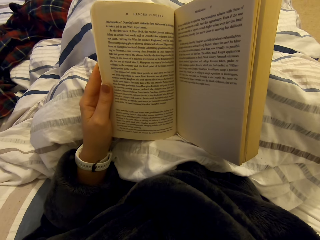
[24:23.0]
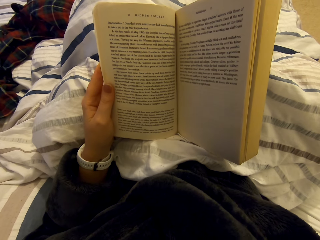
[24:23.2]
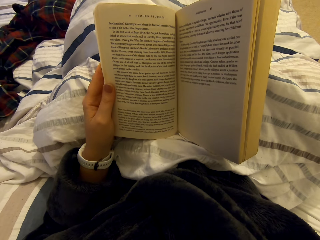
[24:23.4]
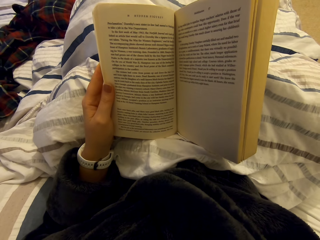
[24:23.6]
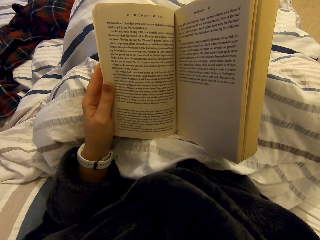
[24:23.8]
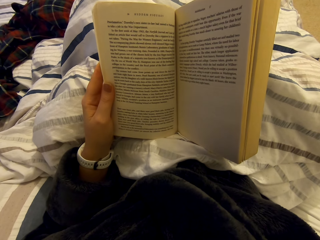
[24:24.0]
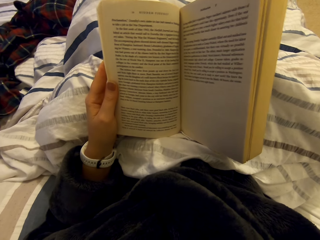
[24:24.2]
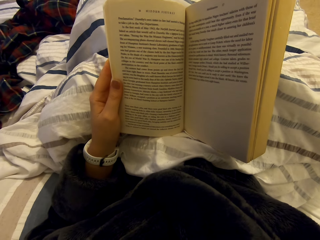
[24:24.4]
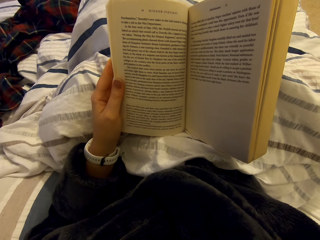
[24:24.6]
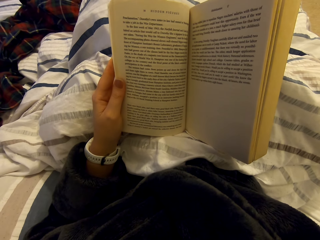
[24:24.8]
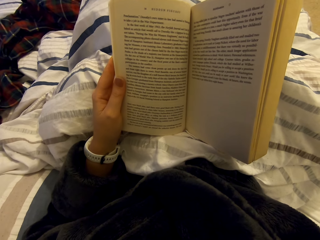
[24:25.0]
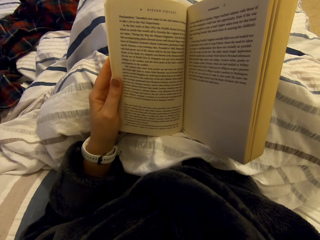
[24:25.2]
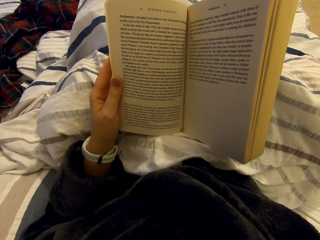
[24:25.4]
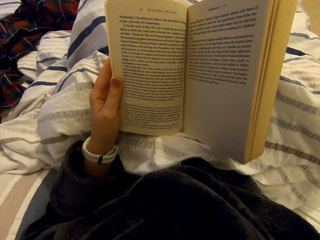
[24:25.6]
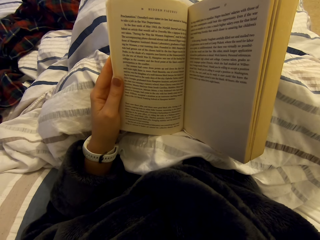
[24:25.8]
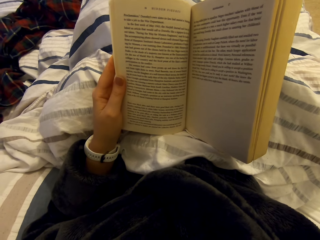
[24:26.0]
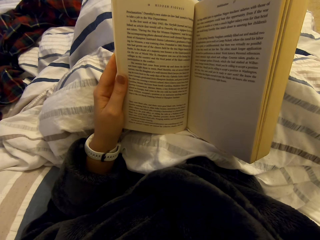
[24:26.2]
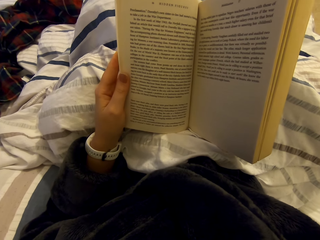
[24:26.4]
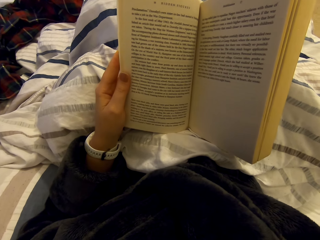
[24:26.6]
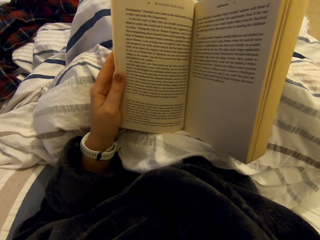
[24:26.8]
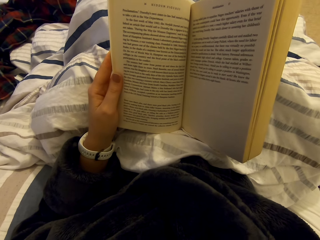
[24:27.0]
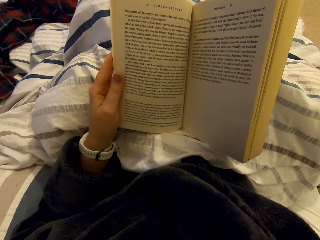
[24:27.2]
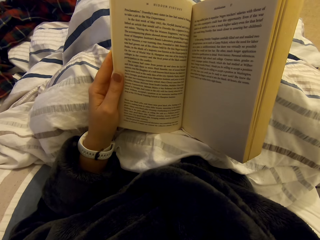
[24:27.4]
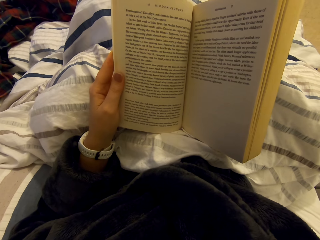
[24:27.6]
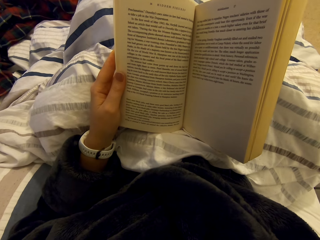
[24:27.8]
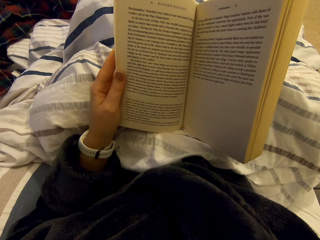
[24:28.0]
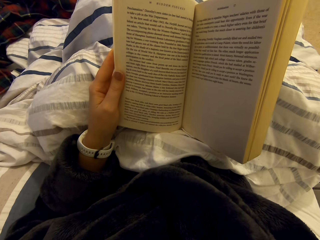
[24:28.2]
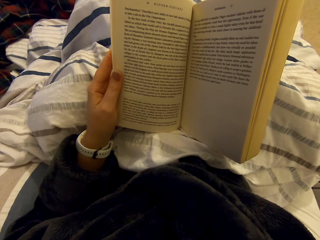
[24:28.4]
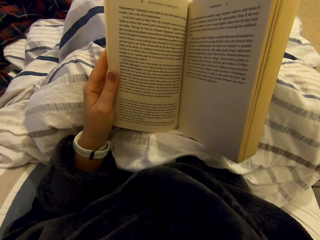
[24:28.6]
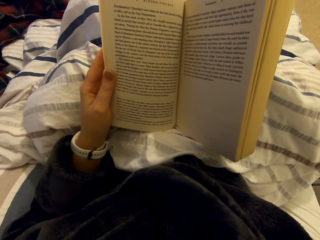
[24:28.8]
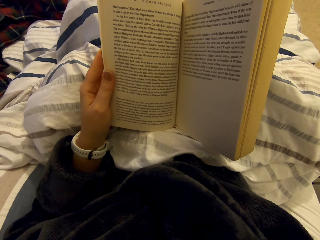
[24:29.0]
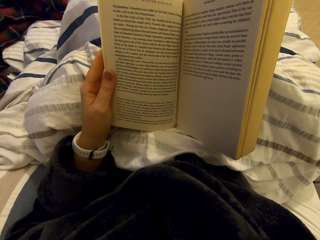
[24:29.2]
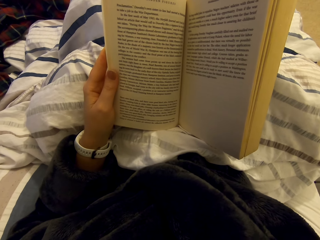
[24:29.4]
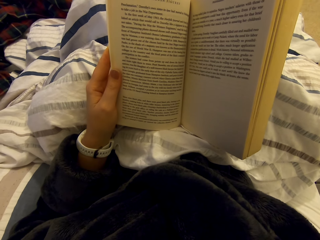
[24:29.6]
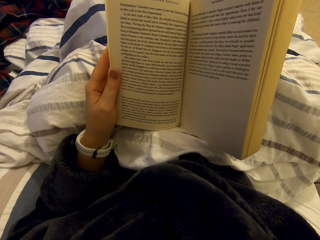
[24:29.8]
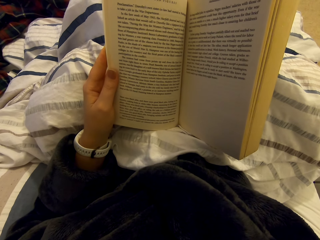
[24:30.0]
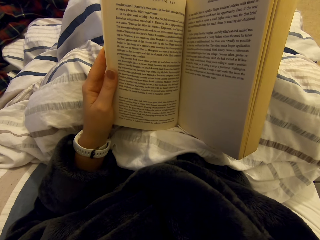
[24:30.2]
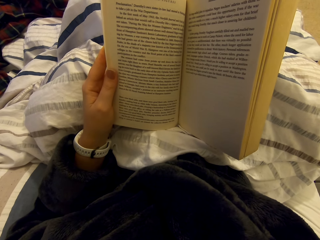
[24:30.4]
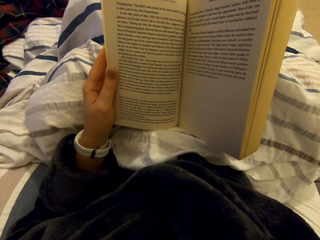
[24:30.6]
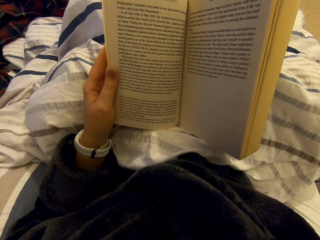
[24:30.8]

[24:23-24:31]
The camera wearer holds something. They read the novel.

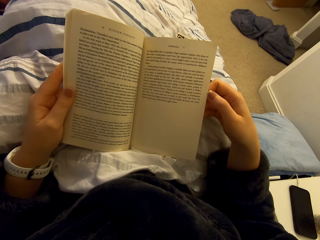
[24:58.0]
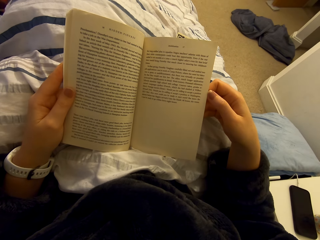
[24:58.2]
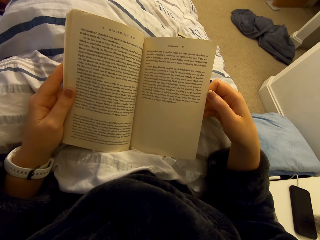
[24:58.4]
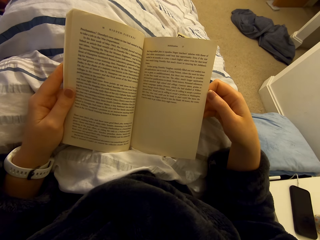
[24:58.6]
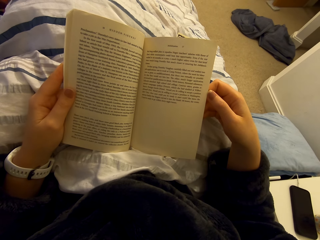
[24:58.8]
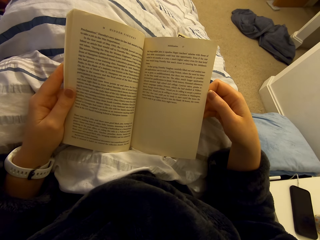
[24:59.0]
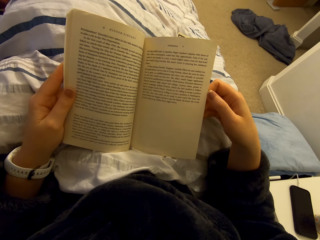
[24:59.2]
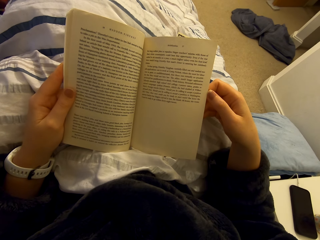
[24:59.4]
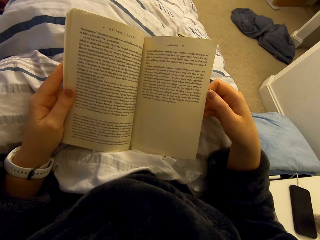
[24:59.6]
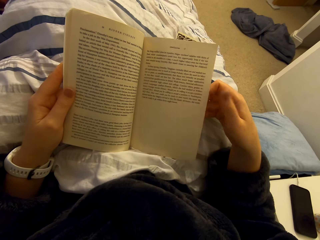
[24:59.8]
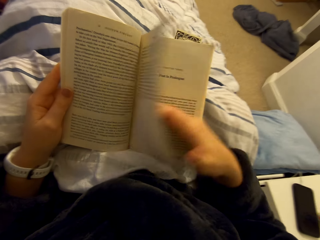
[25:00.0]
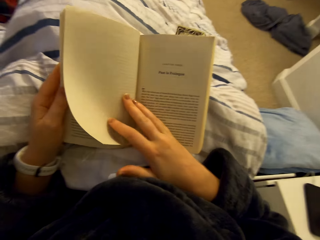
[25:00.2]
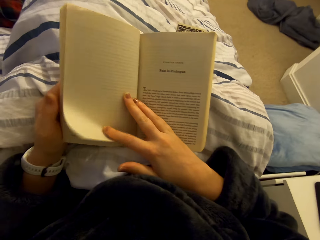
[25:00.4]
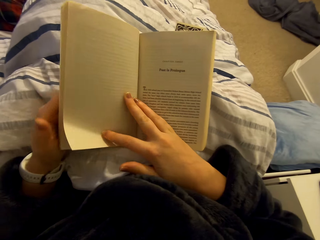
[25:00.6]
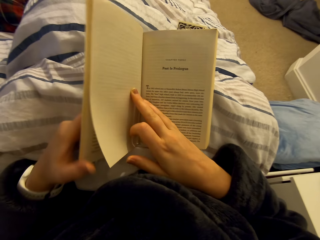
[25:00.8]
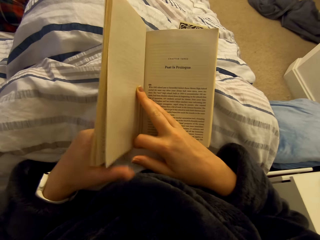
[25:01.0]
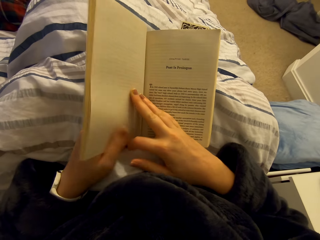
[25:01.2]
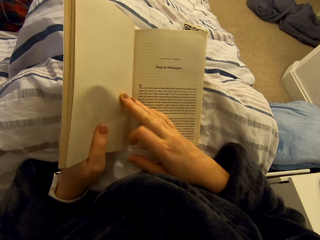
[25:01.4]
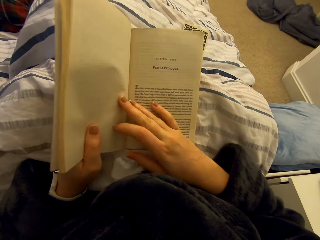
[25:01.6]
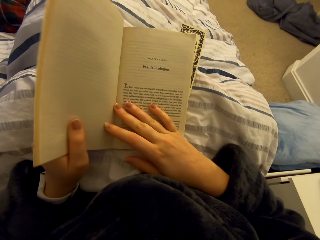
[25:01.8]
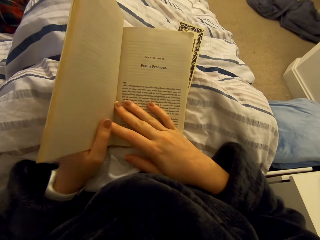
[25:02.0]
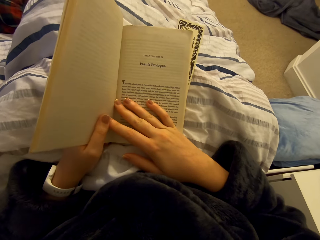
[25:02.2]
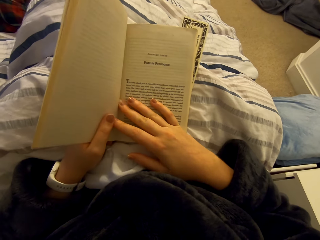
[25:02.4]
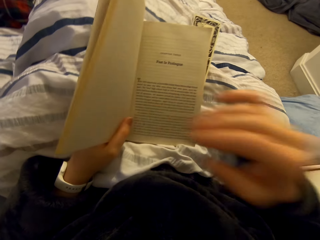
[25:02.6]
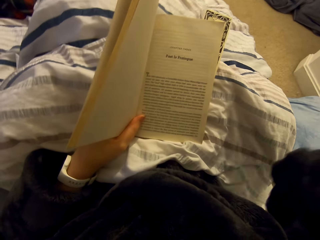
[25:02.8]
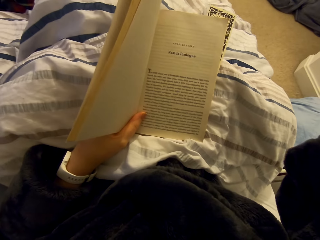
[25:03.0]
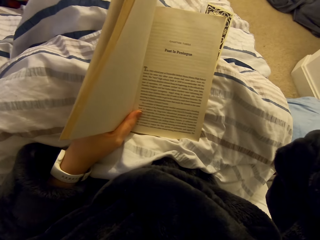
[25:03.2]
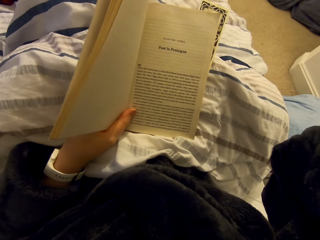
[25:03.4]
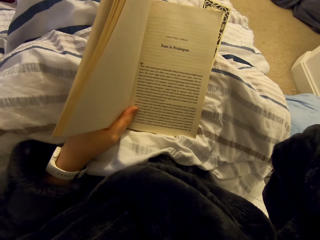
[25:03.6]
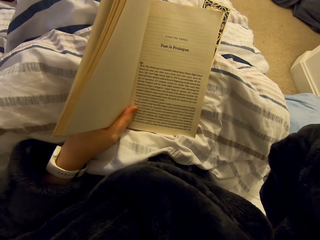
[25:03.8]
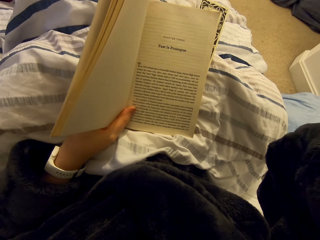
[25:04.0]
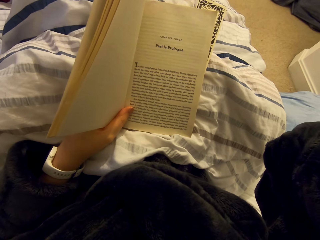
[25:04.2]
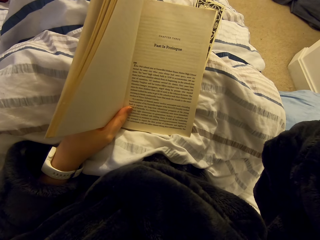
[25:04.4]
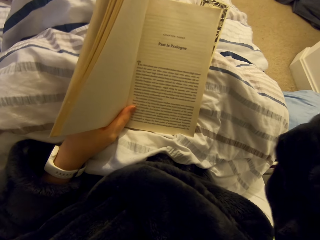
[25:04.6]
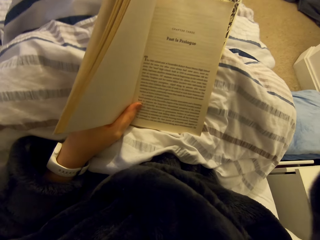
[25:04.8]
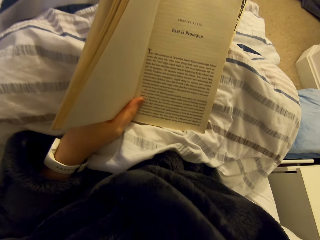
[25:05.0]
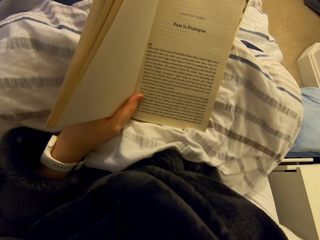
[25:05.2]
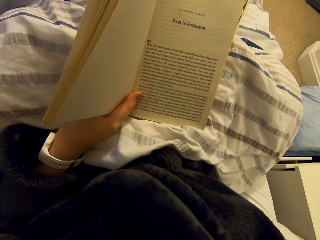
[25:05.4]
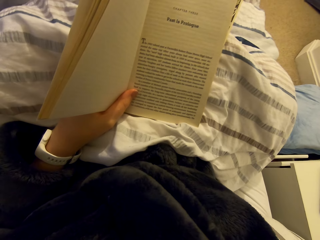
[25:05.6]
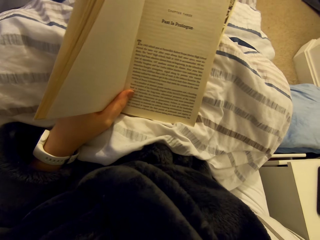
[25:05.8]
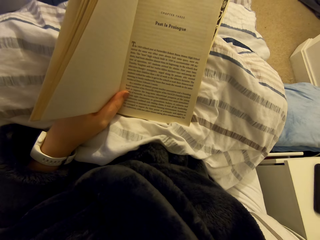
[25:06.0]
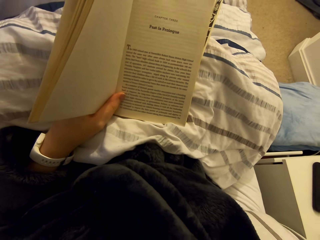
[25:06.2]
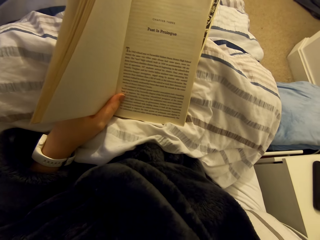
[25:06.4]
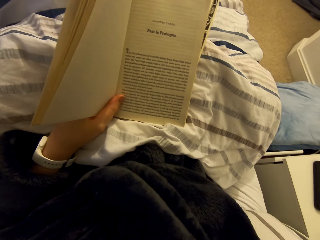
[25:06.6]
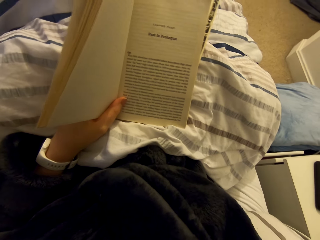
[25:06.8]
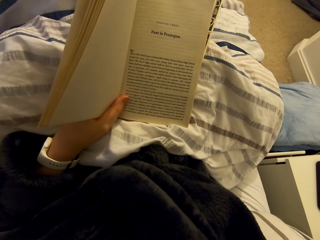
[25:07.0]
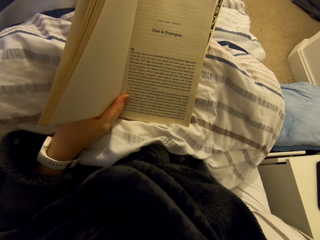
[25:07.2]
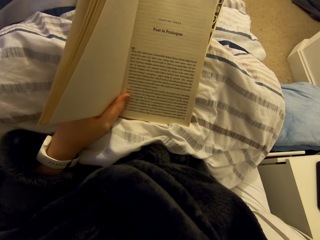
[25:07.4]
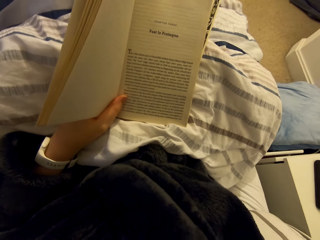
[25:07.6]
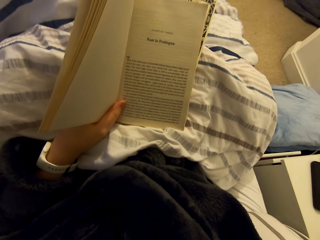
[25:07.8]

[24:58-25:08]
The camera wearer opens a page of the book. They read the book on the bed.

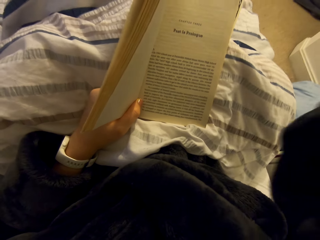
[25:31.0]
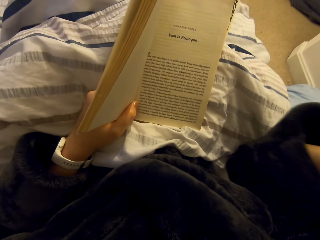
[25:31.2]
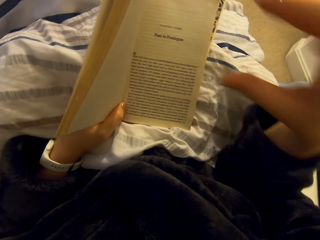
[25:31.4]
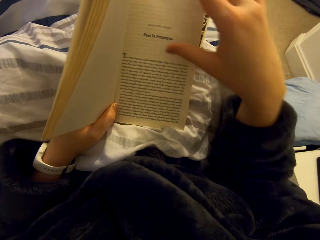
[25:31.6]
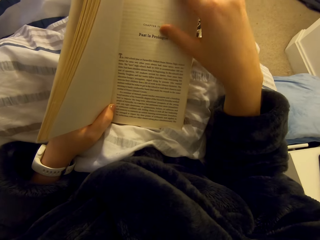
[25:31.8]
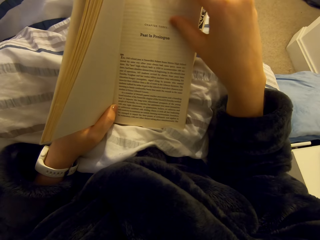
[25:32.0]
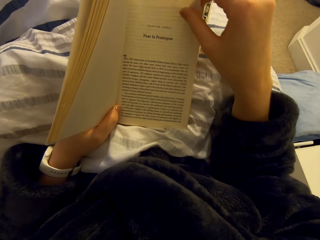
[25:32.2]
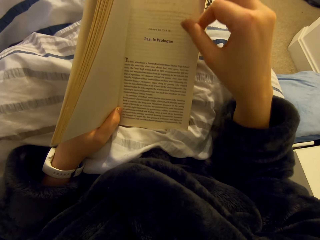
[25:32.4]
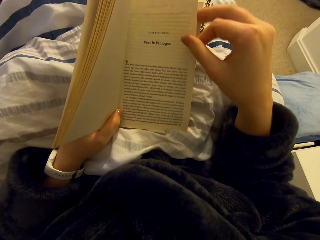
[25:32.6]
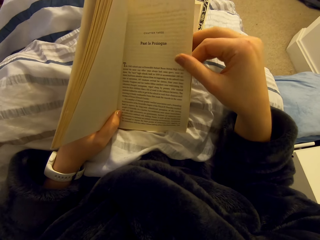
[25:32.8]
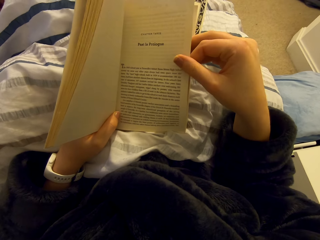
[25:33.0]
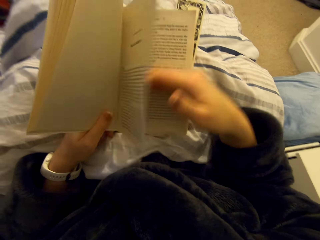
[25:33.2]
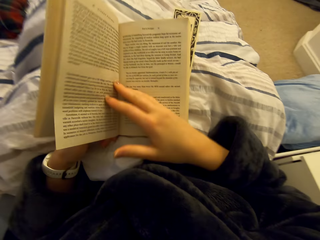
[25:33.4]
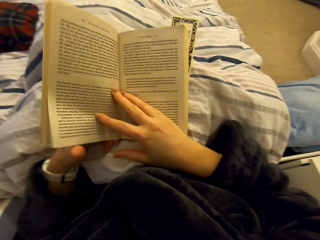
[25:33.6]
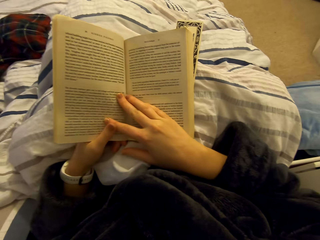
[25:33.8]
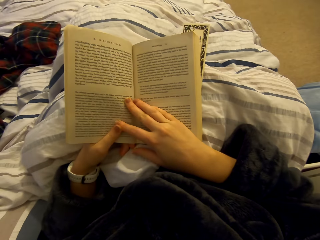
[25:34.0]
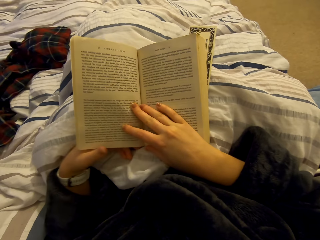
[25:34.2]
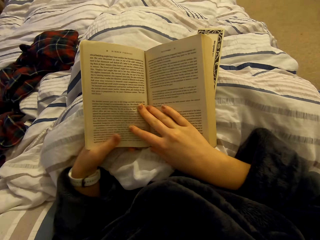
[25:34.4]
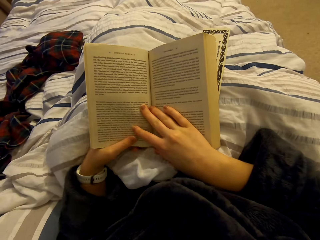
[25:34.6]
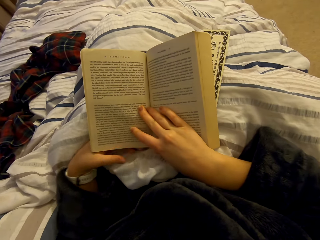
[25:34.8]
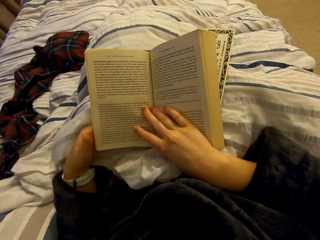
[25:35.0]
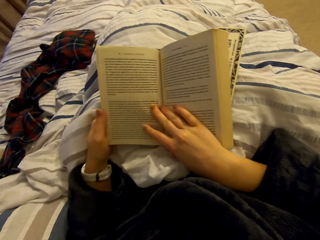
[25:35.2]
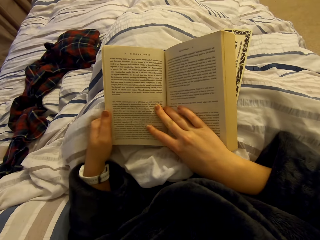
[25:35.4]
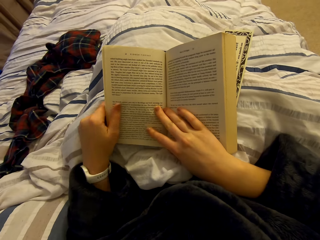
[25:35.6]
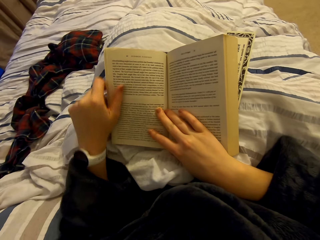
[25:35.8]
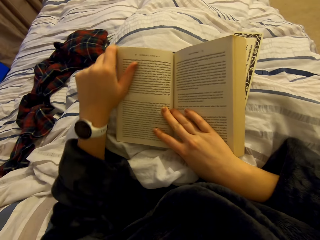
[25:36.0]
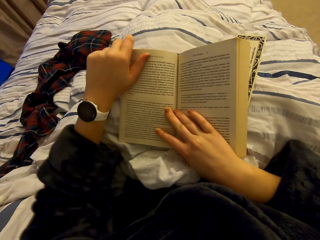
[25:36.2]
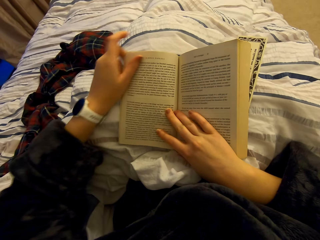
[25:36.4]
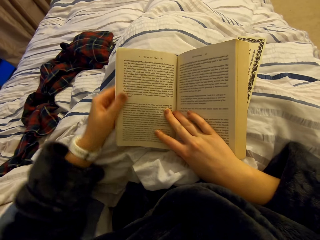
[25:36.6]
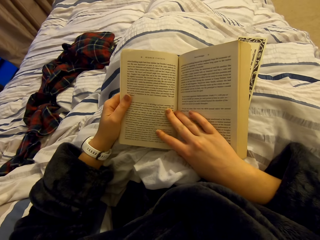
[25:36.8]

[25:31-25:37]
The camera wearer opens a page of the book. They read the book on the bed. They look at the smart watch.
